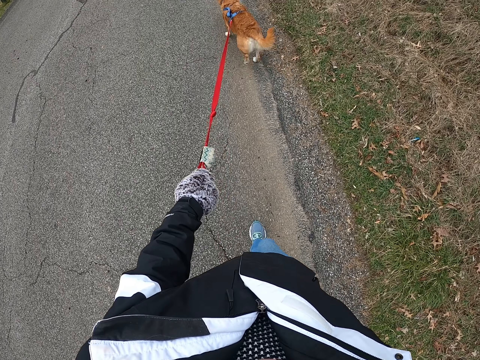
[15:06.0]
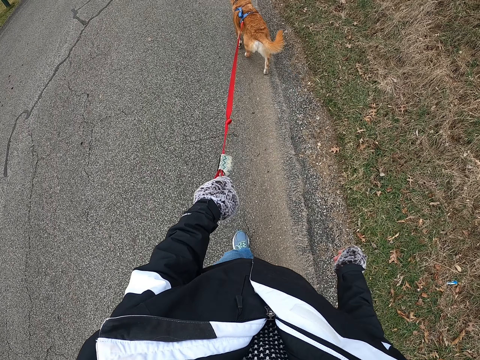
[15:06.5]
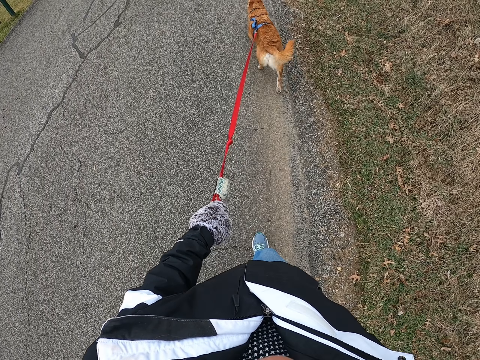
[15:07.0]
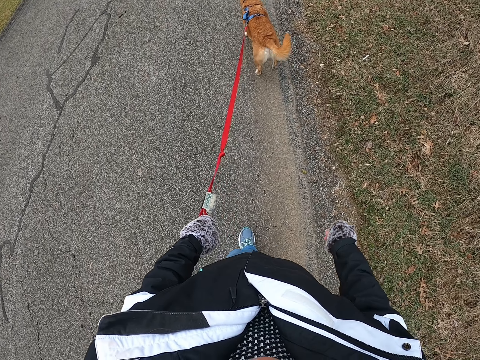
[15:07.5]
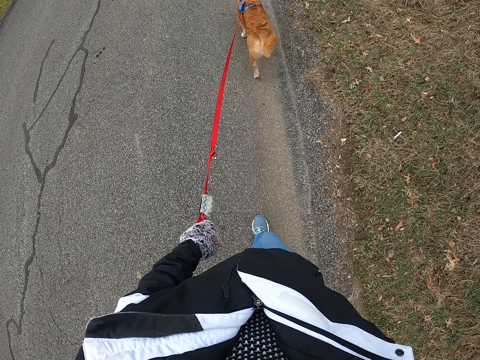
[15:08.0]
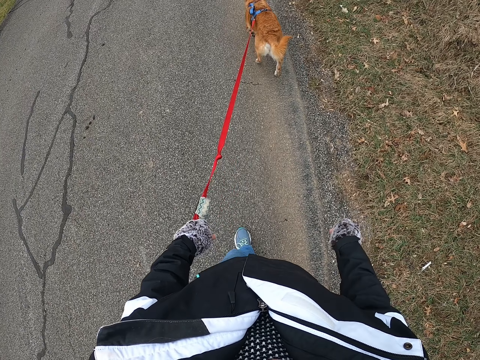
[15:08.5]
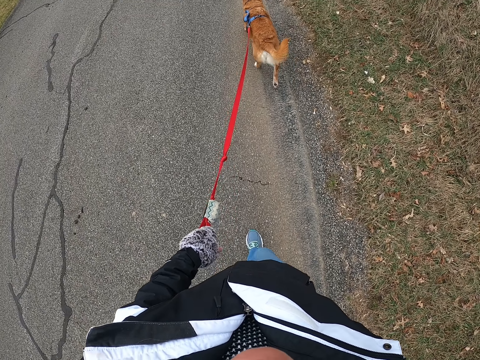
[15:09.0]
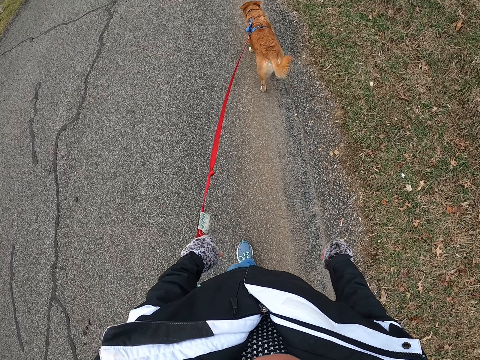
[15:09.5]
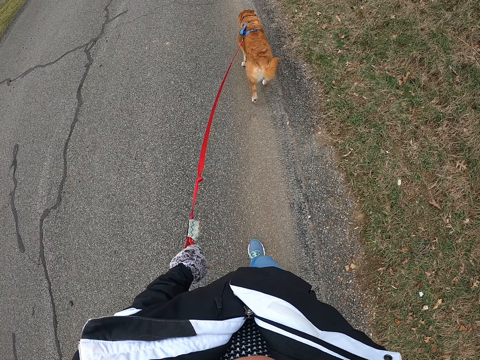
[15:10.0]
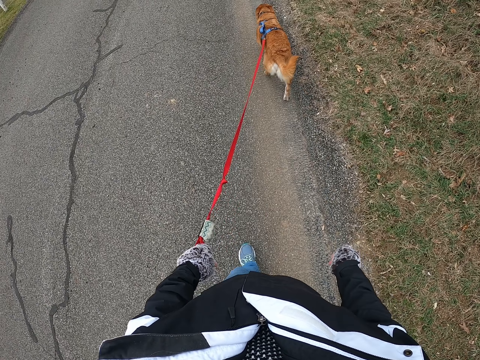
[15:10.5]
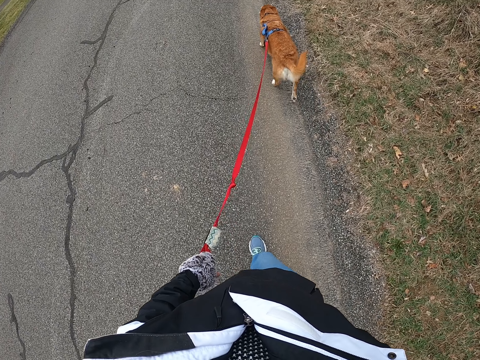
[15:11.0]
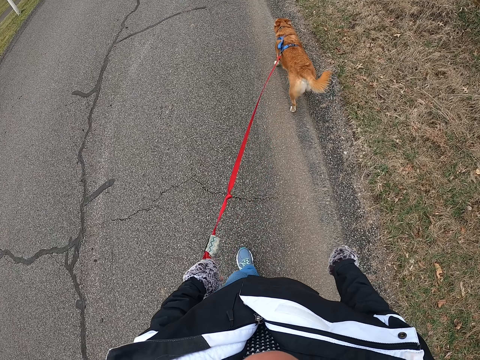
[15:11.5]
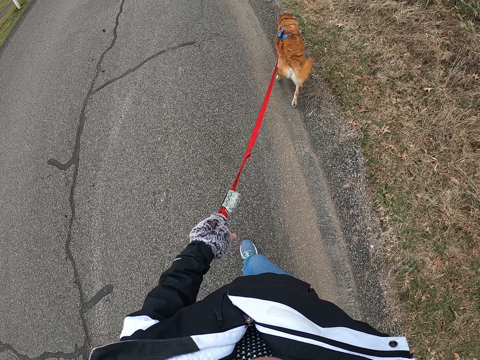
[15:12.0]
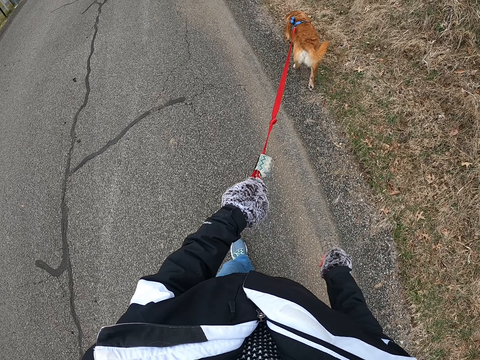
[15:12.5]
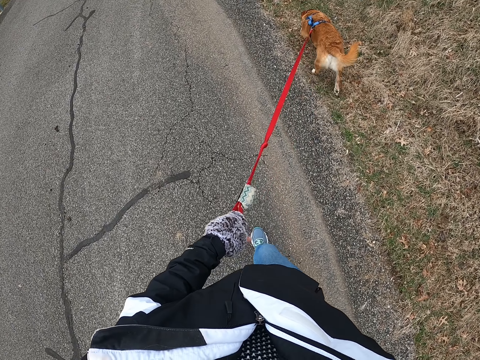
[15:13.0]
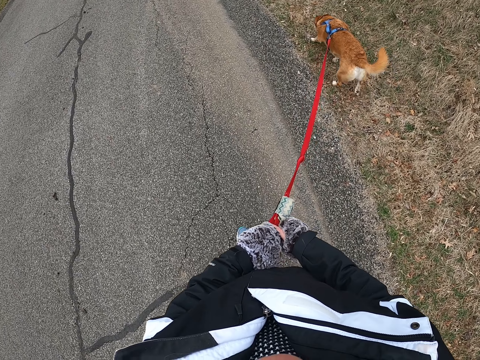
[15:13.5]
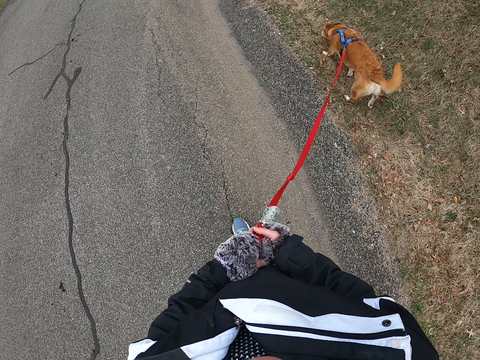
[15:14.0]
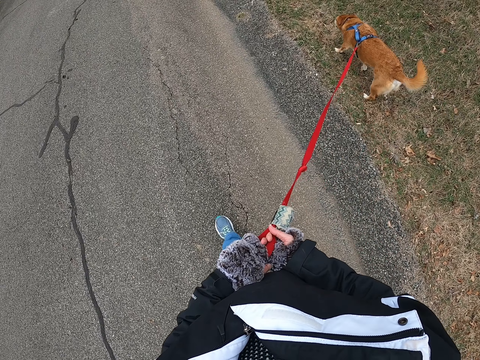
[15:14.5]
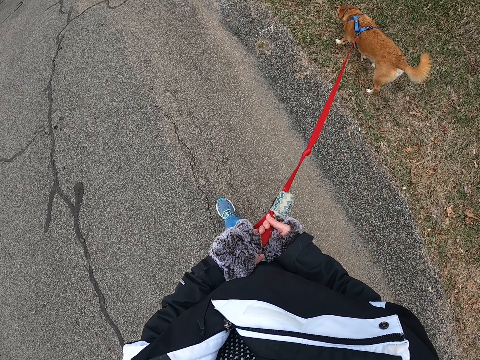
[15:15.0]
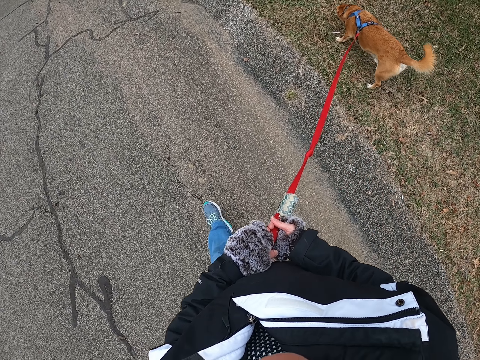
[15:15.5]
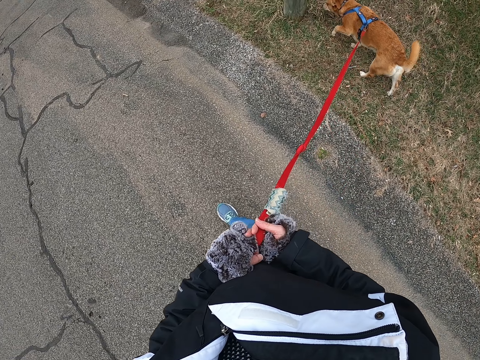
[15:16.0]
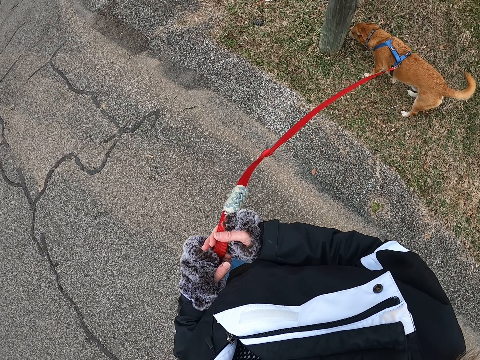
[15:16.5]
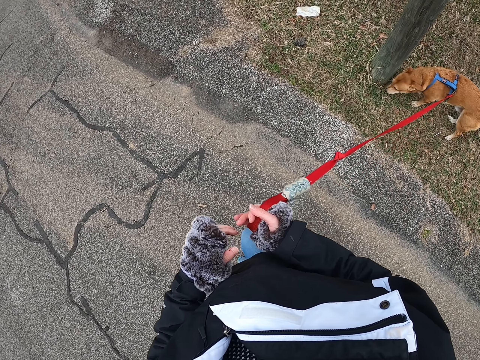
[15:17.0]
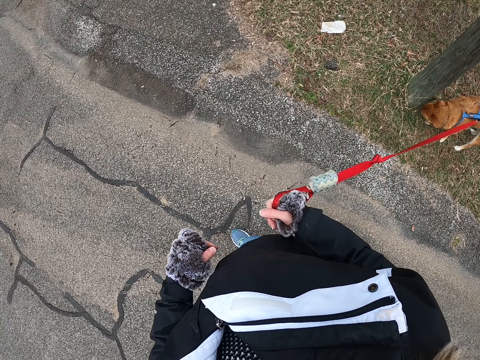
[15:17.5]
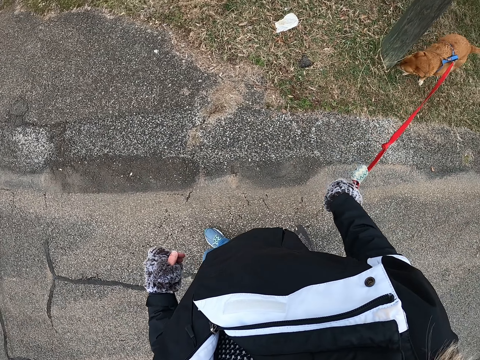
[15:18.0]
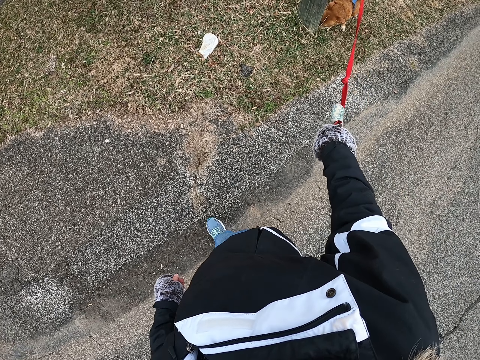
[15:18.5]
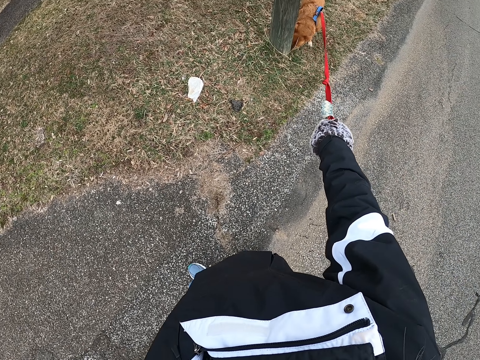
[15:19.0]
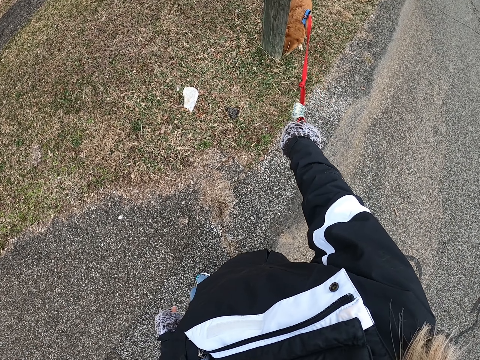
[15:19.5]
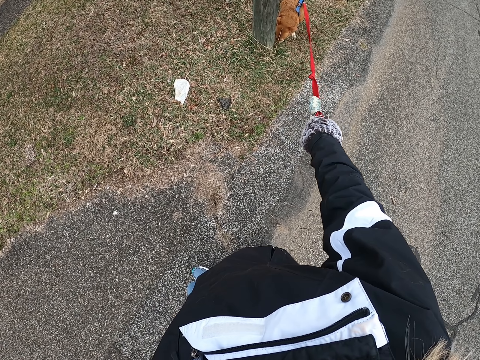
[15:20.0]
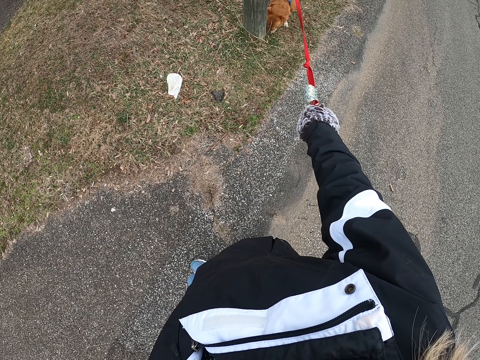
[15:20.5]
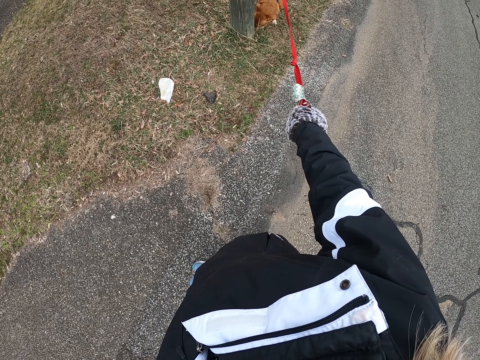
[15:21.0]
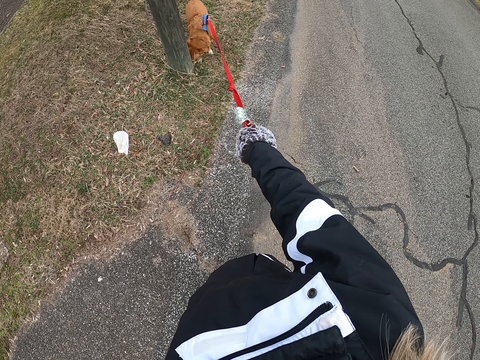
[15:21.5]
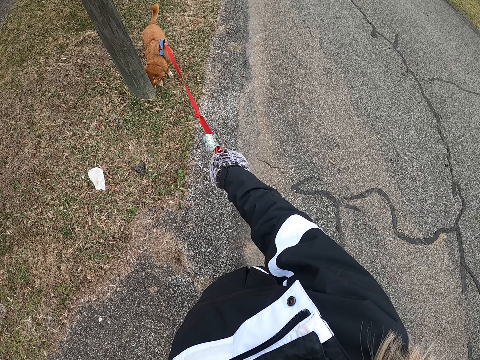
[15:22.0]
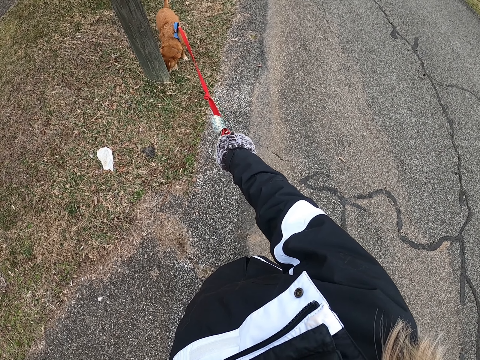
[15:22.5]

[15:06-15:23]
The camera wearer walks the dog on and off the road. They hold the leash with the left hand. They walk on the road with the dog. They stop. They stand on the road.

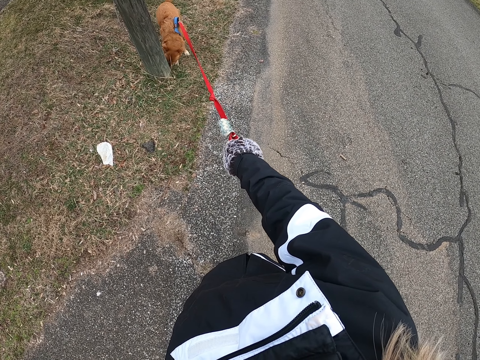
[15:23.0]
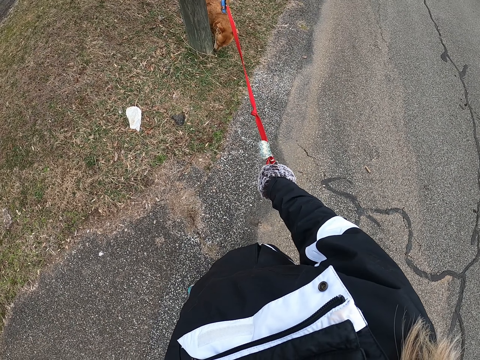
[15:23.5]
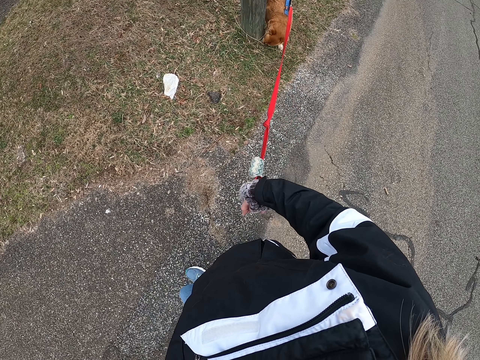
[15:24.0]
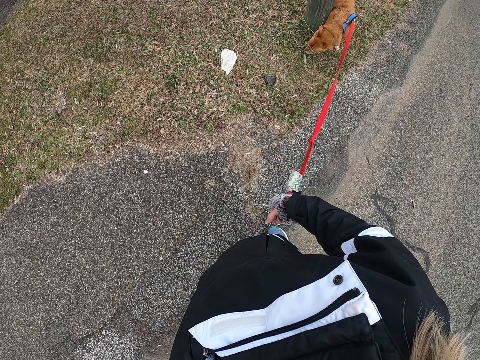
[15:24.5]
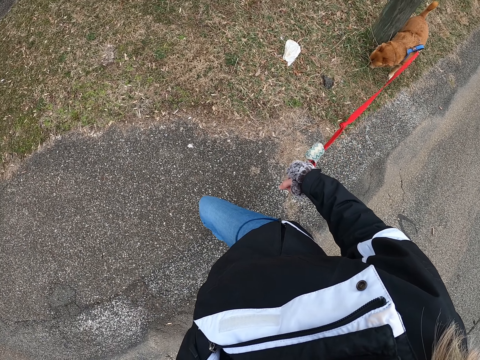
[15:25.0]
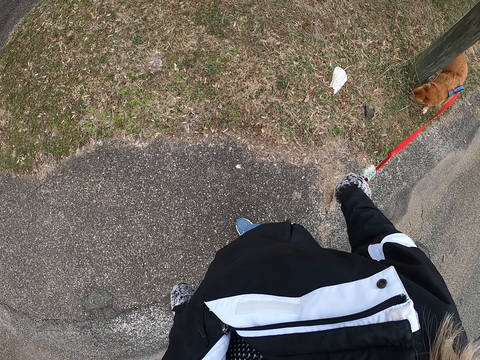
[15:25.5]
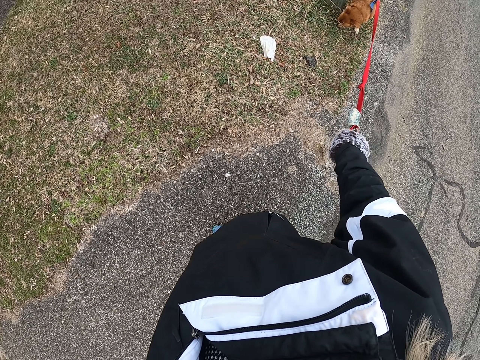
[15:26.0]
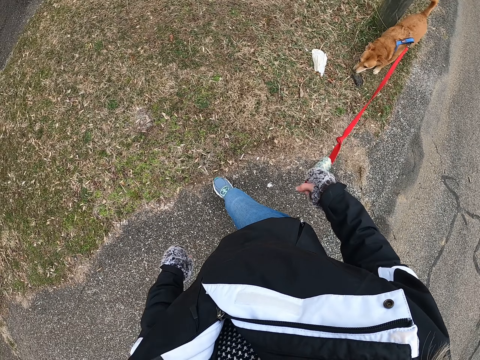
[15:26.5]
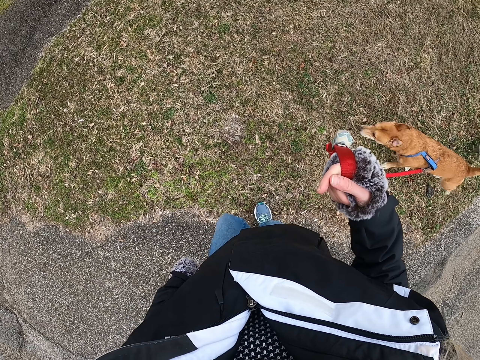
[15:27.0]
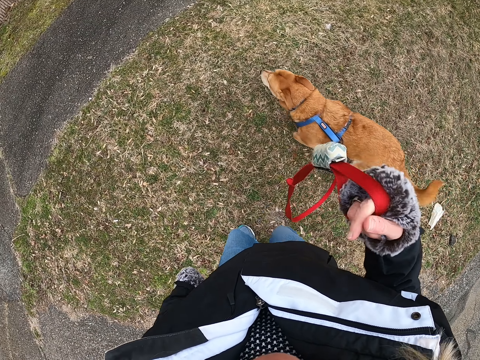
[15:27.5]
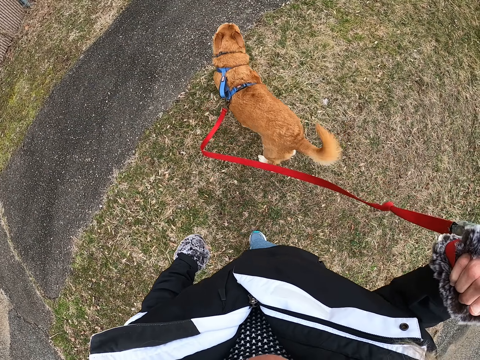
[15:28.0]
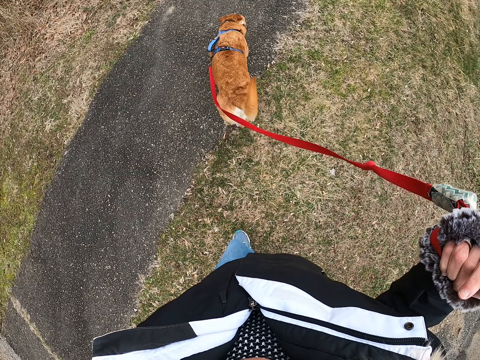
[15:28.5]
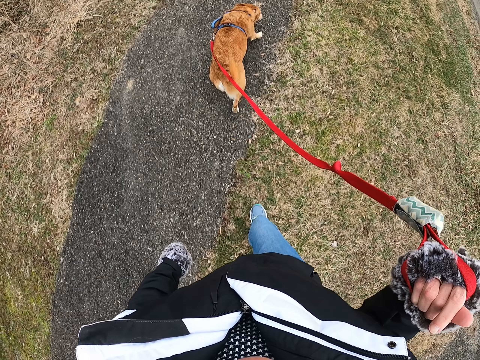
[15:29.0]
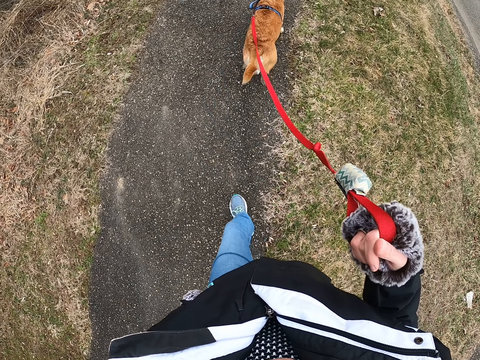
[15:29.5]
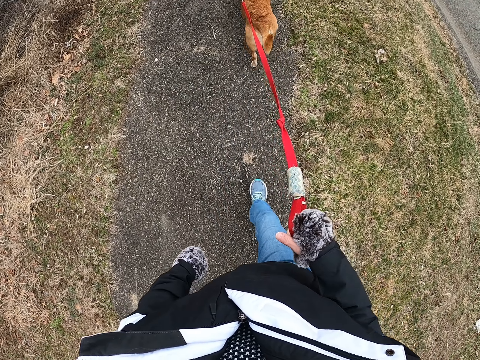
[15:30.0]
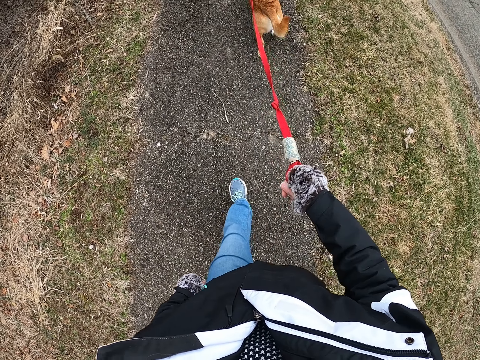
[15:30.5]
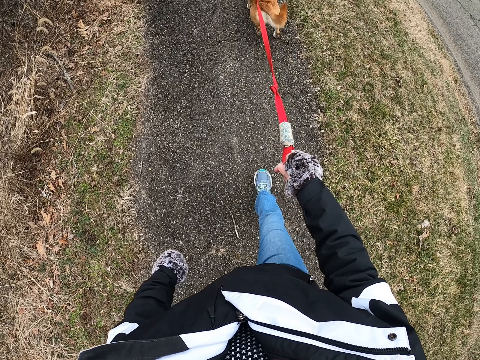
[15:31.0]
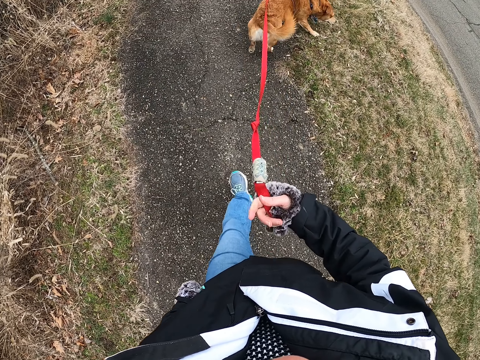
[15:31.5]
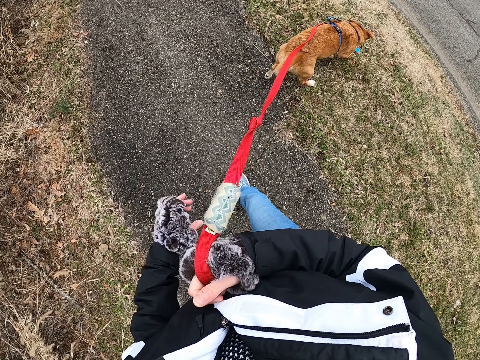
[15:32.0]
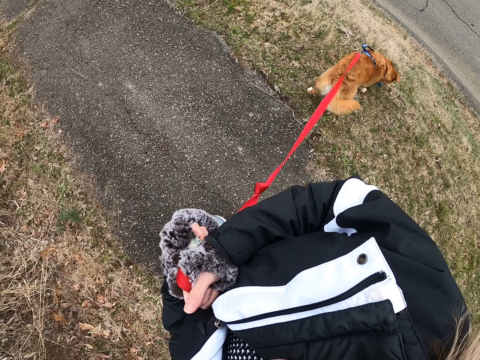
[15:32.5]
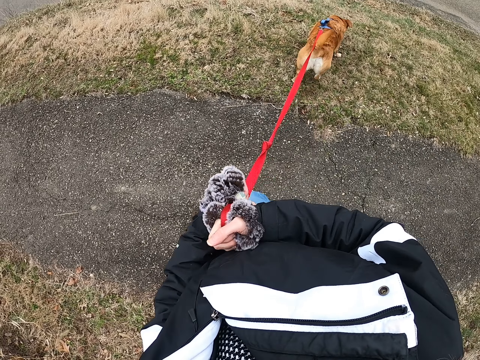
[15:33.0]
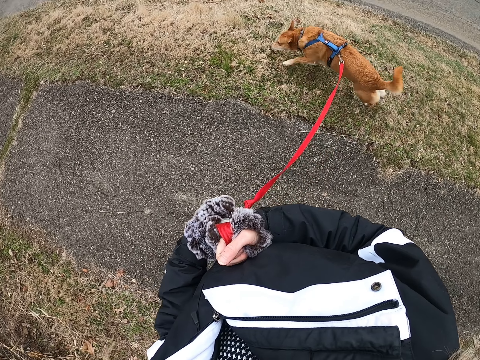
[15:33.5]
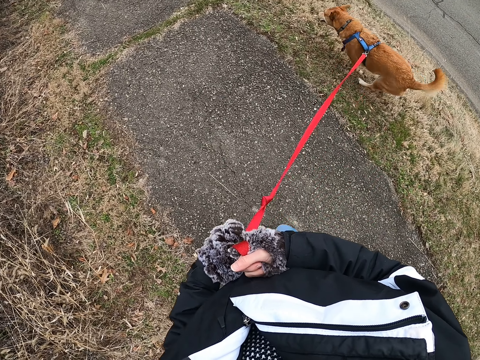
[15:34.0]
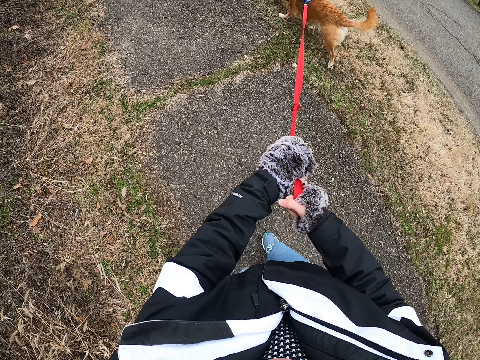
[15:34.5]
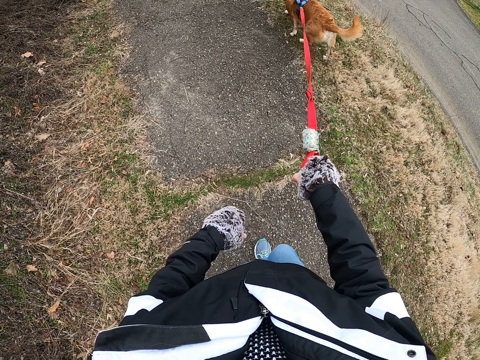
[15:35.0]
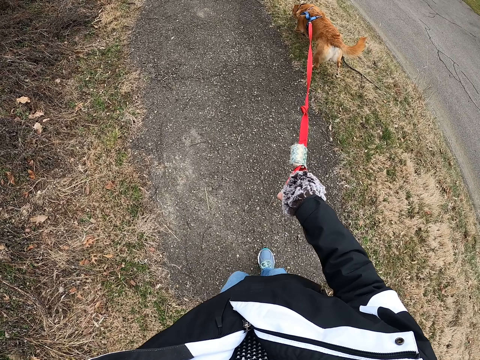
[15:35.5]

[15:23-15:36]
The camera wearer walks on the grass. They walk on the sidewalk with the dog. They move the leash. They pull the leash and pull the dog. They walk the dog on the grass. They walk on the sidewalk.
